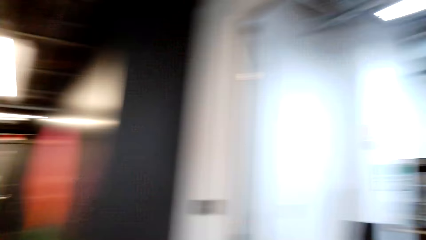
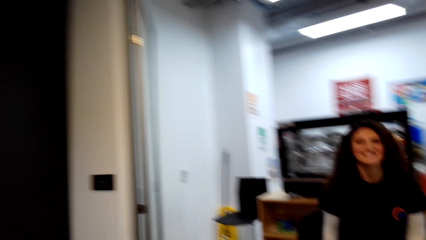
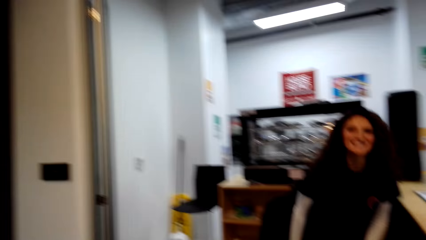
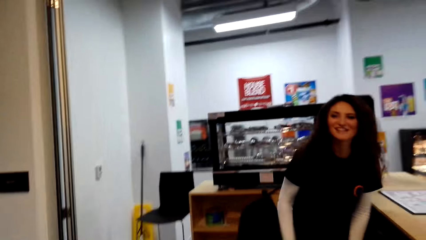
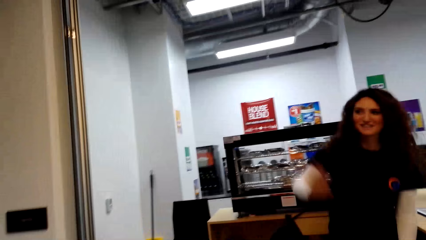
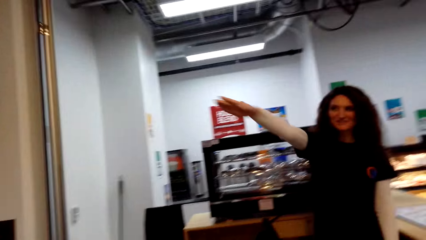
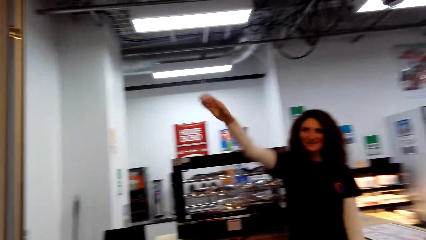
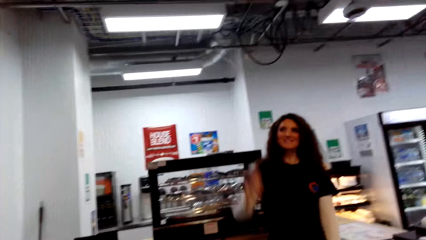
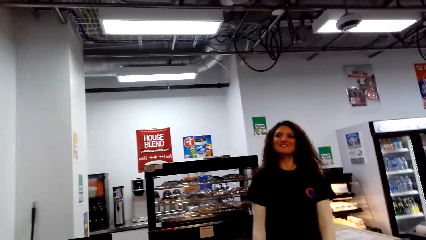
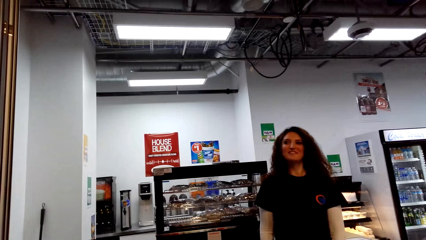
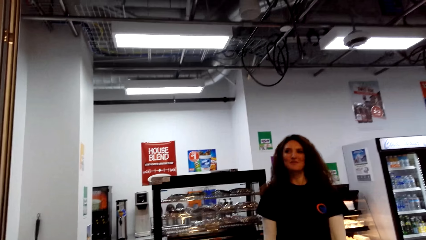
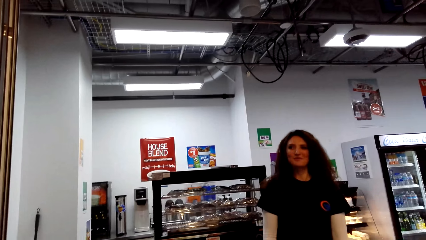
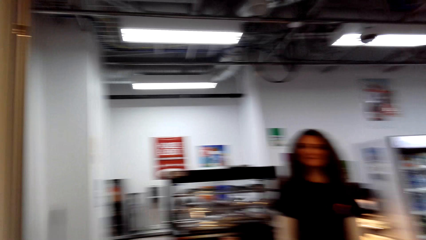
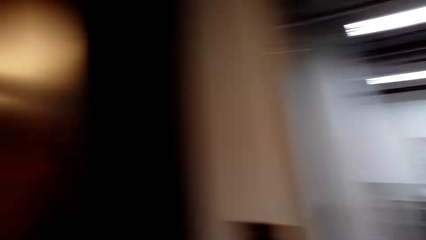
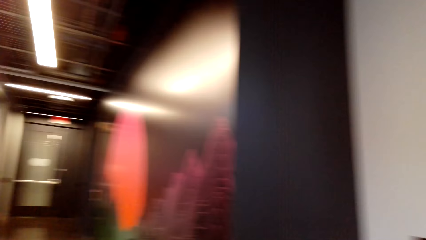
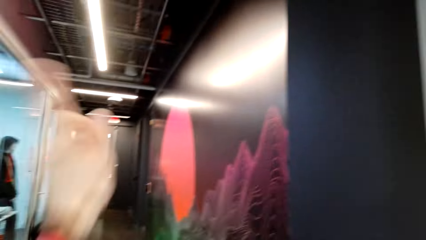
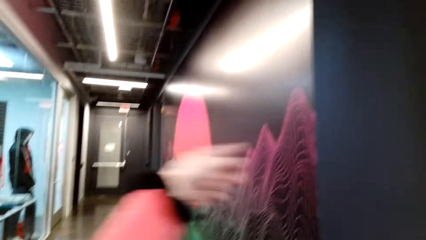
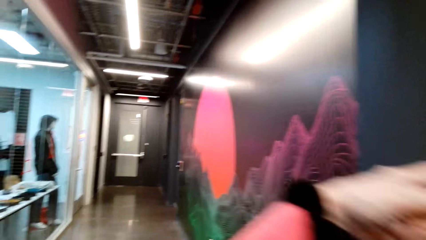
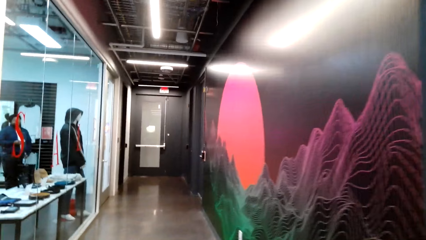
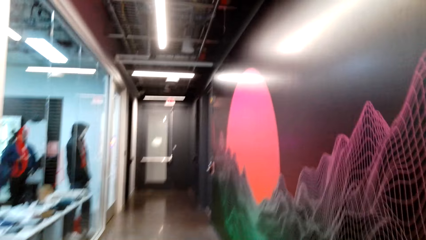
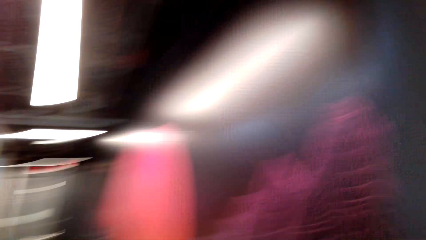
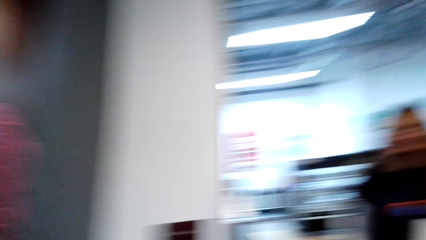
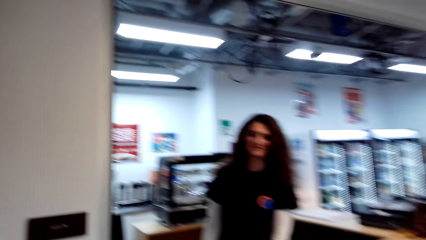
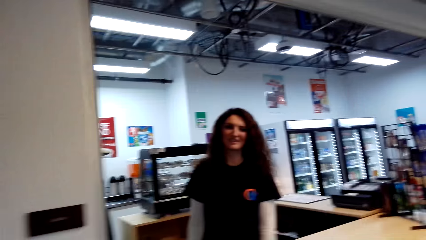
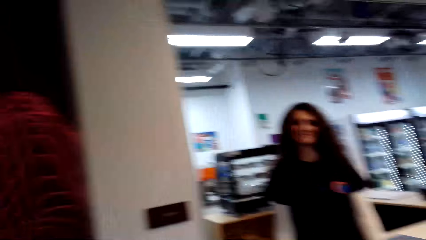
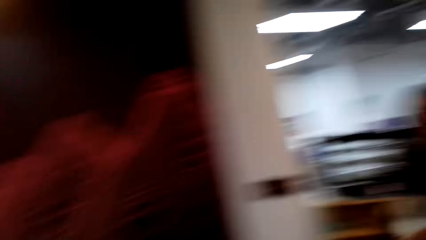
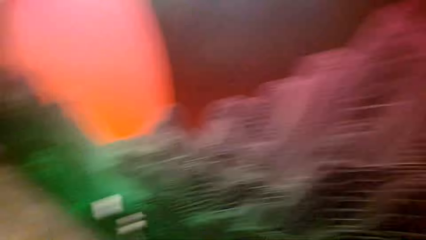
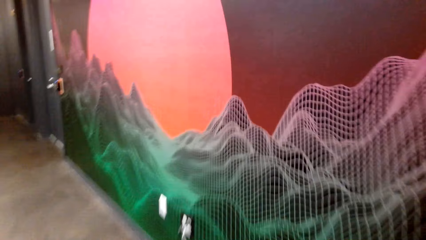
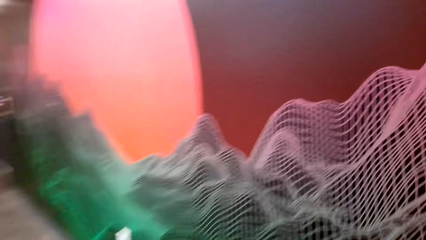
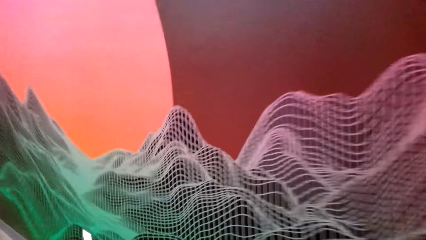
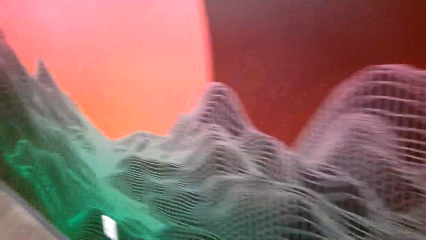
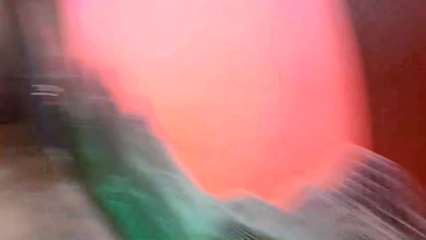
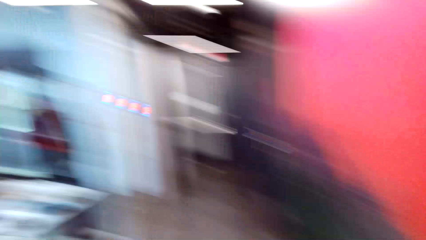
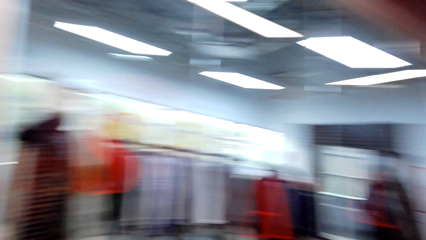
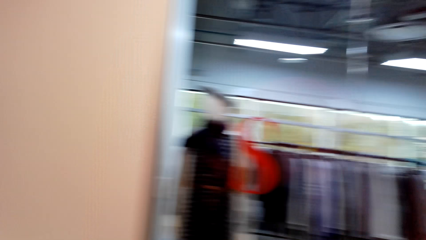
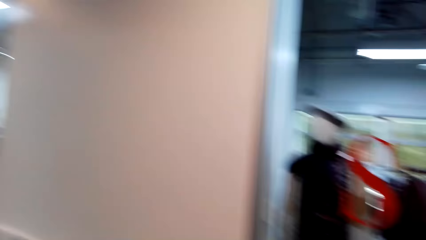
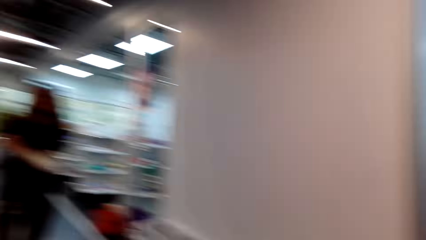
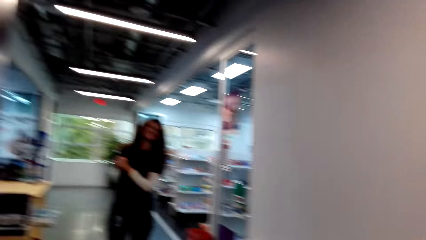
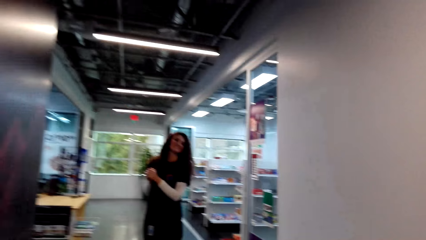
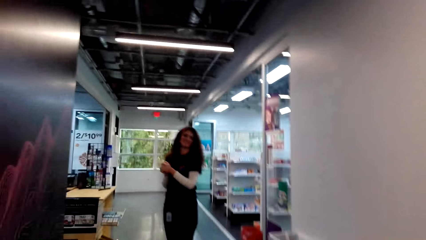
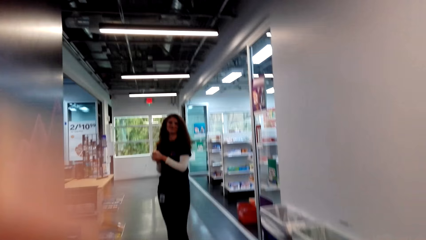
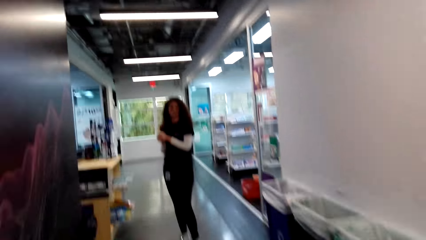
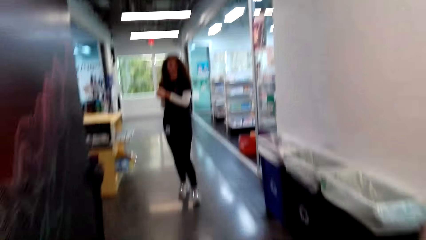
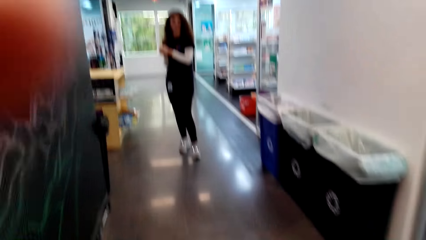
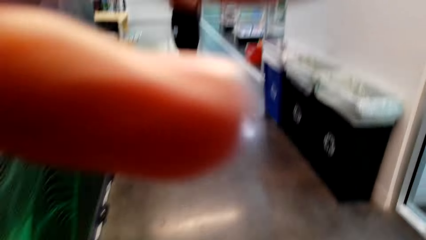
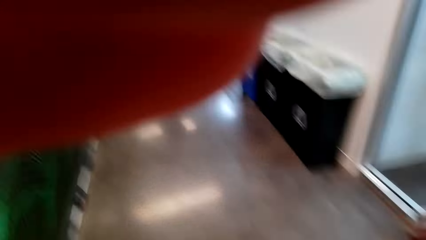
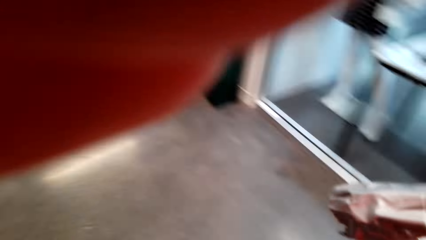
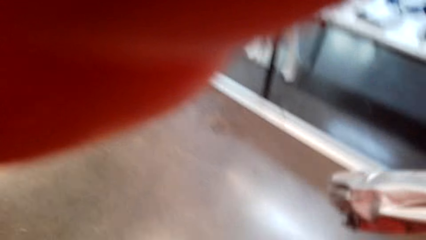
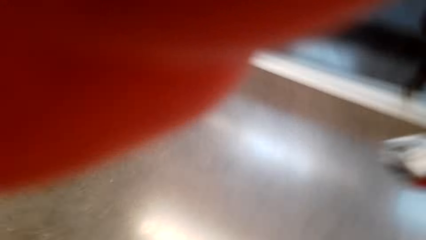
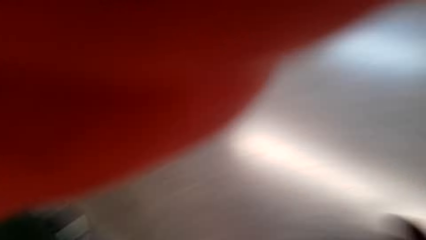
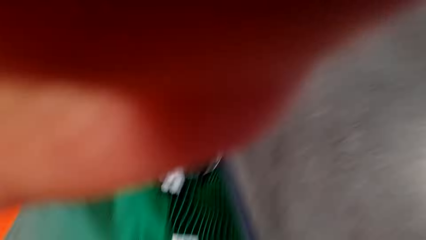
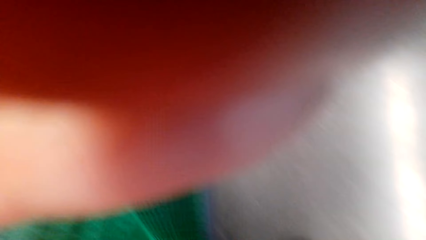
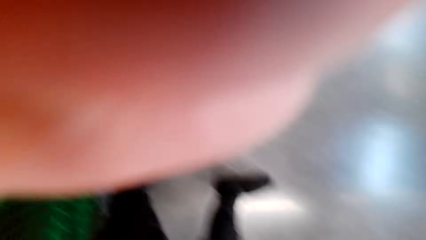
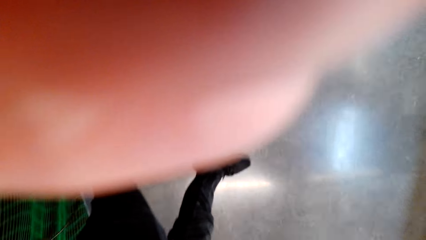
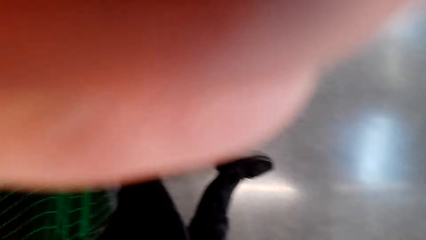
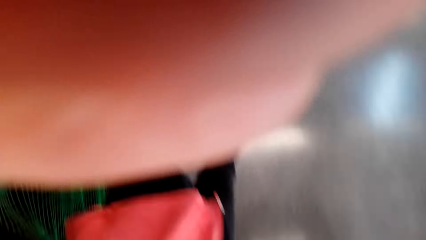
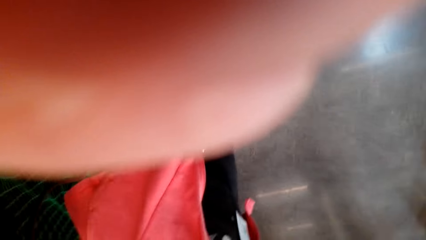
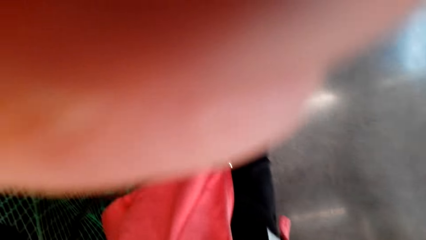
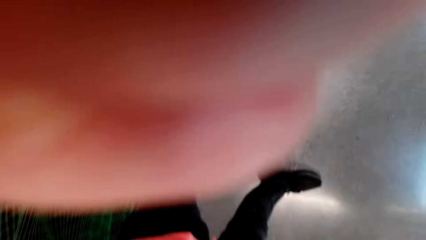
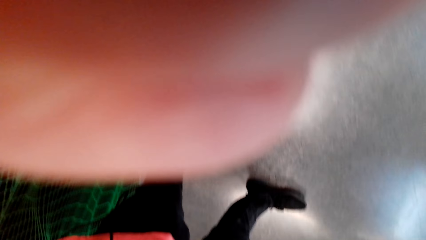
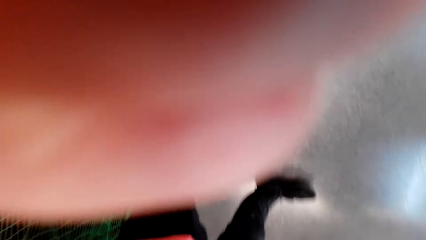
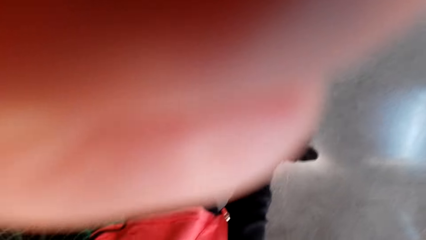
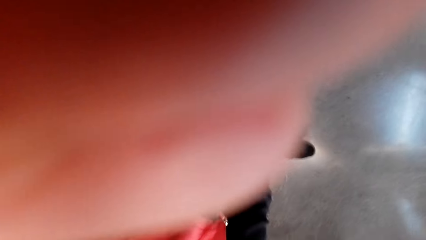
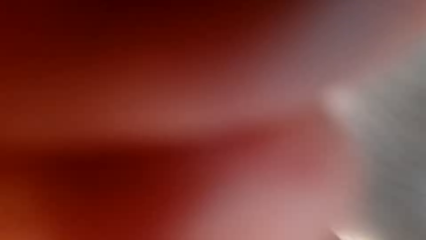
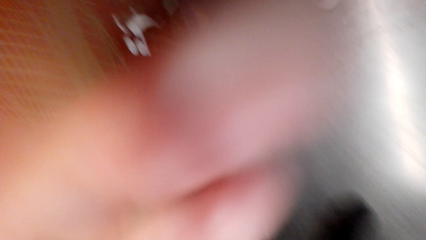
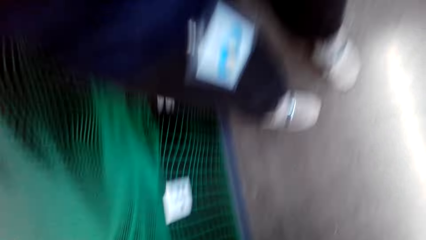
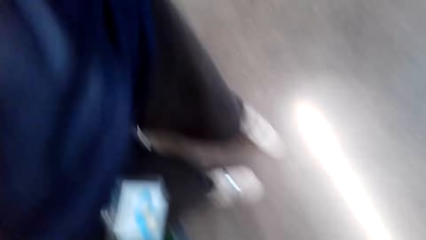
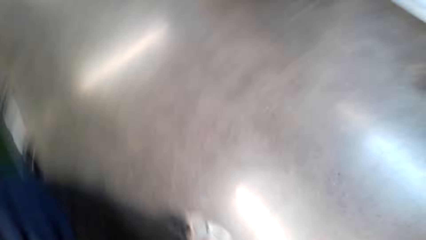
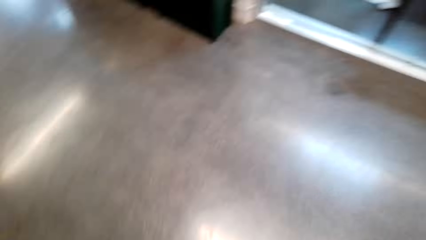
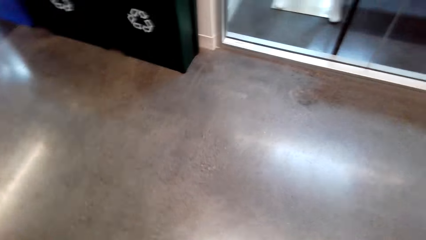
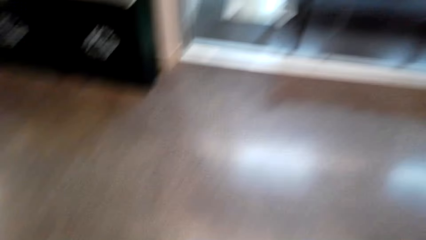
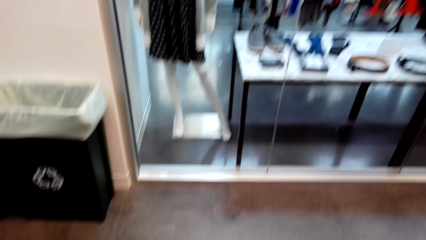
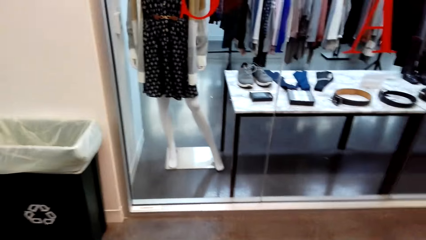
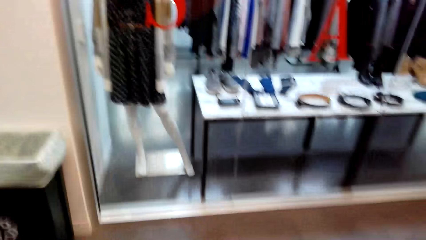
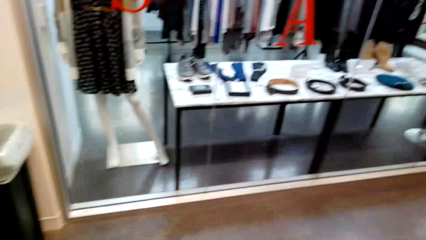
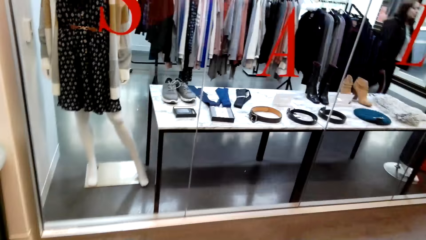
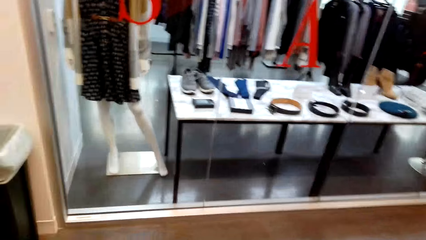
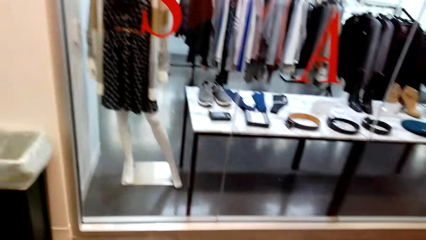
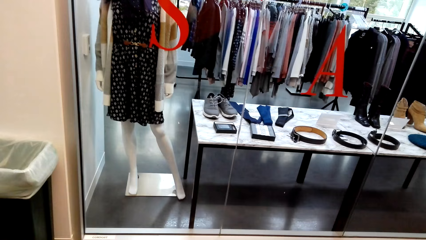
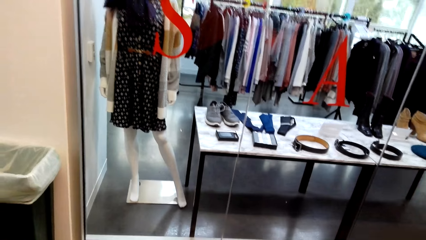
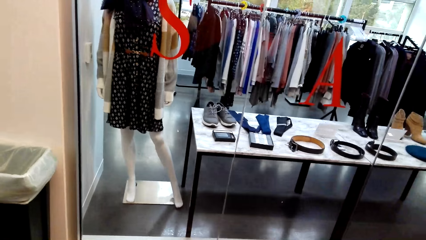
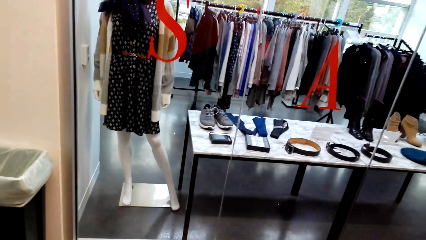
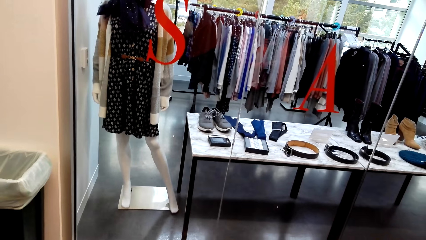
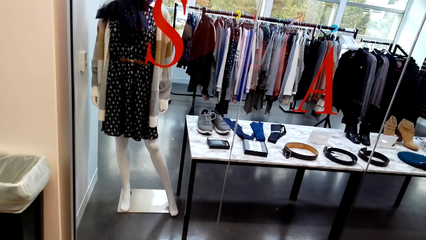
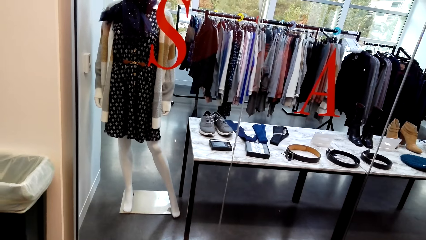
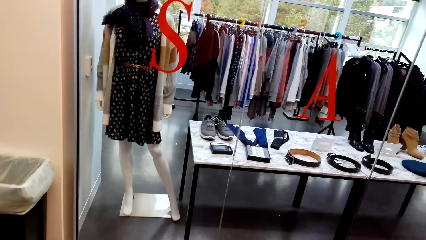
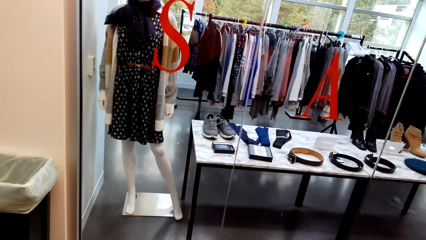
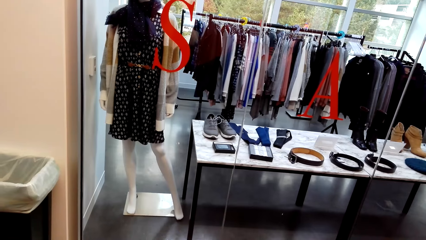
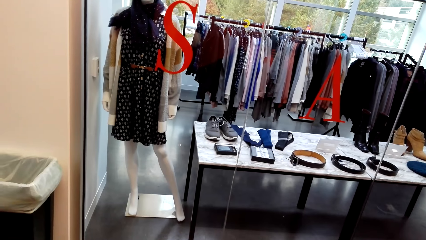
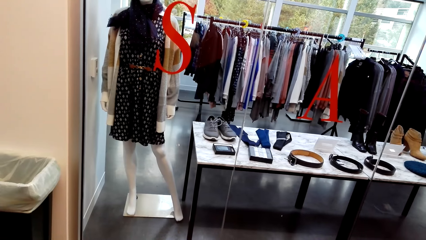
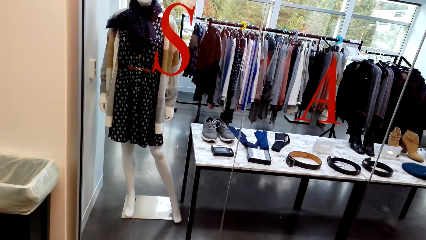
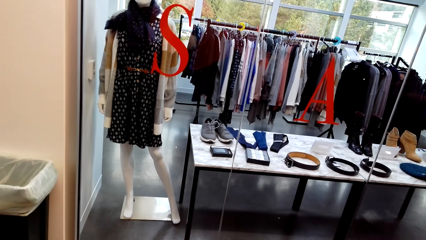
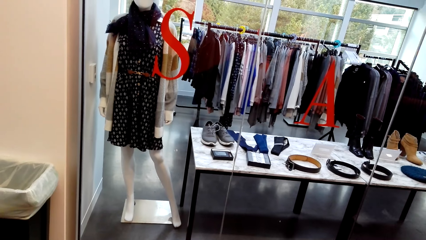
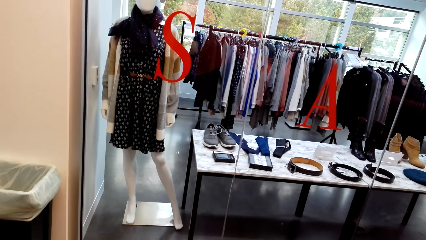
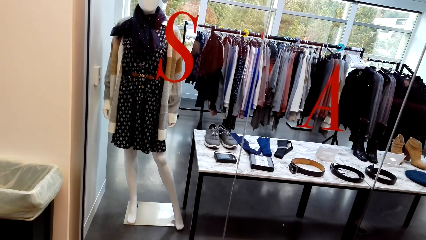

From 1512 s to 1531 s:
The camera wearer walks around the supermarket and dialogues with the cashier. They give the cashier a camera.
